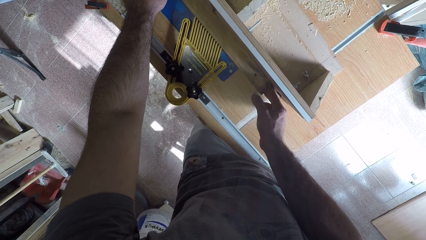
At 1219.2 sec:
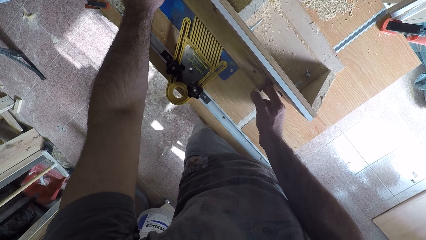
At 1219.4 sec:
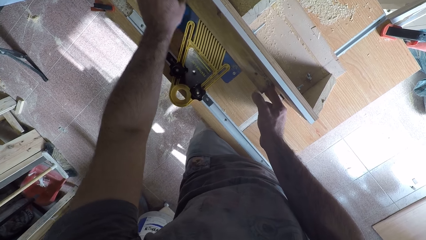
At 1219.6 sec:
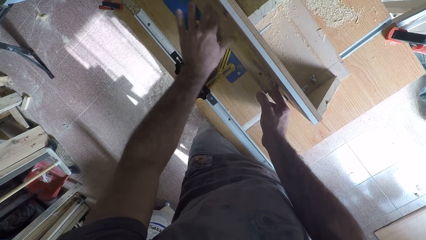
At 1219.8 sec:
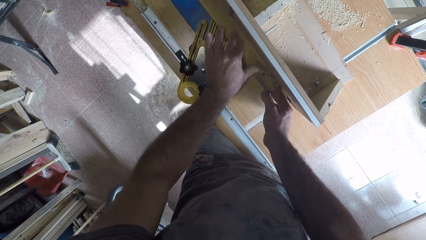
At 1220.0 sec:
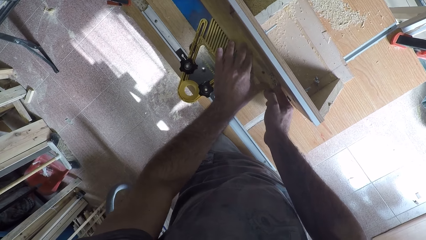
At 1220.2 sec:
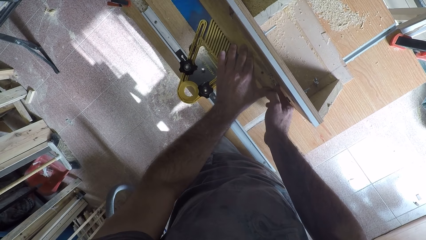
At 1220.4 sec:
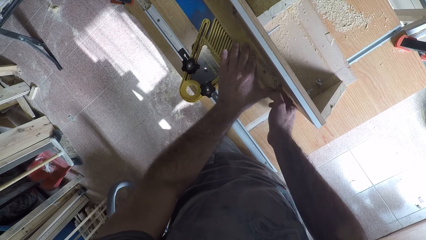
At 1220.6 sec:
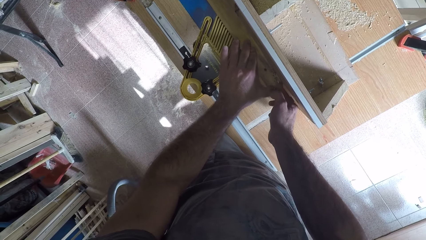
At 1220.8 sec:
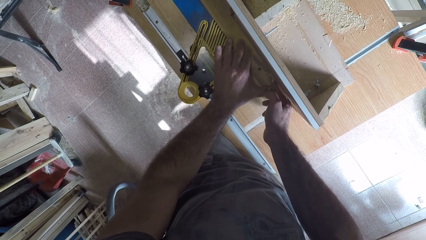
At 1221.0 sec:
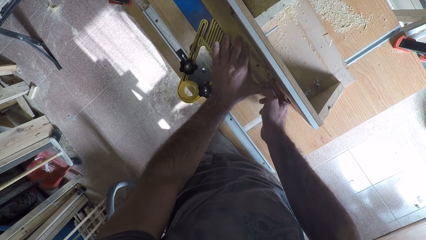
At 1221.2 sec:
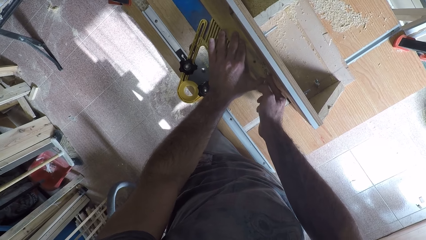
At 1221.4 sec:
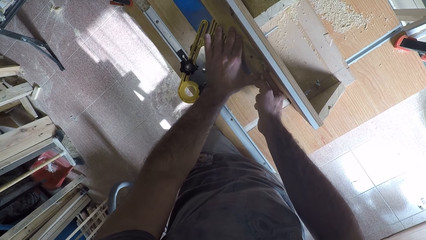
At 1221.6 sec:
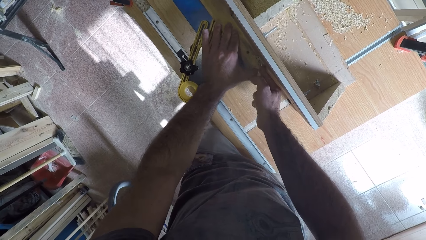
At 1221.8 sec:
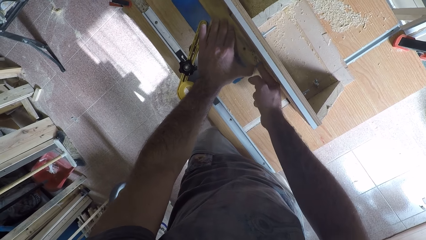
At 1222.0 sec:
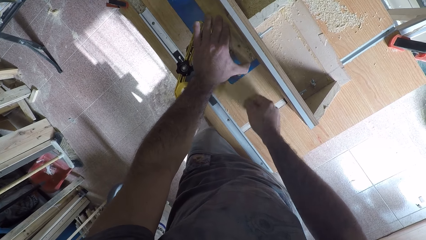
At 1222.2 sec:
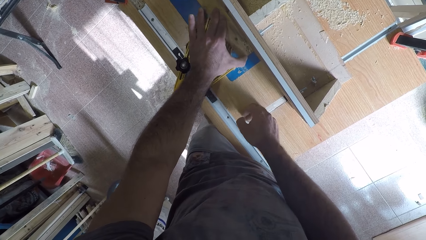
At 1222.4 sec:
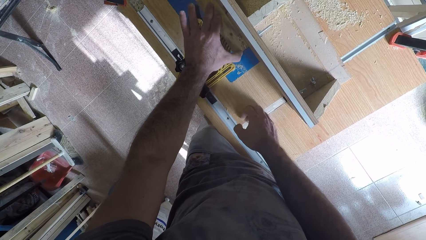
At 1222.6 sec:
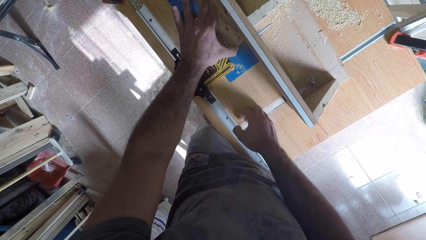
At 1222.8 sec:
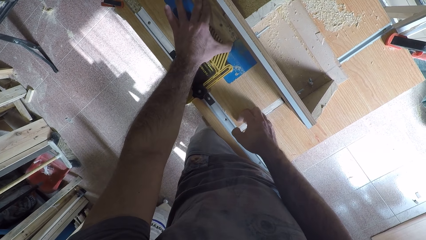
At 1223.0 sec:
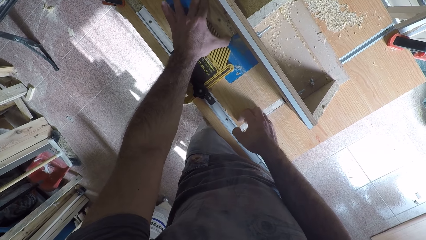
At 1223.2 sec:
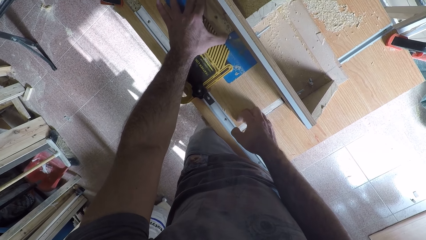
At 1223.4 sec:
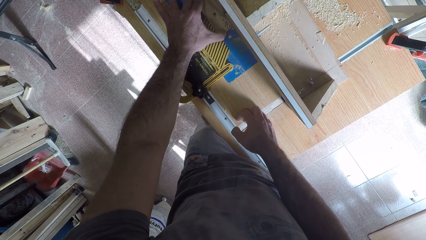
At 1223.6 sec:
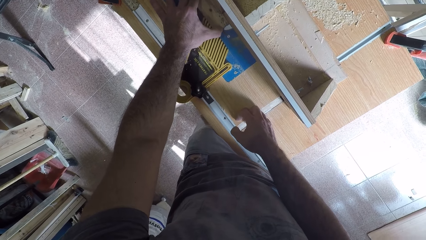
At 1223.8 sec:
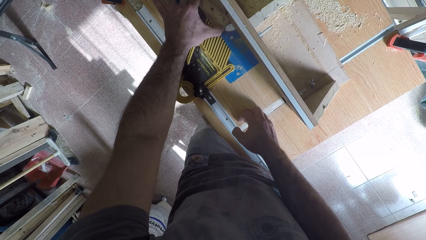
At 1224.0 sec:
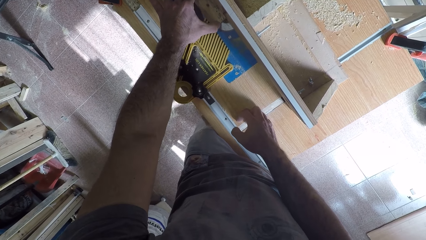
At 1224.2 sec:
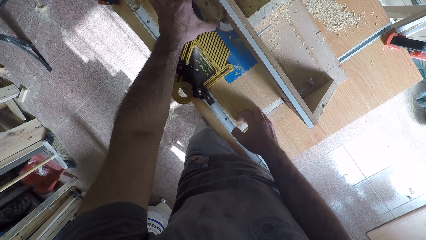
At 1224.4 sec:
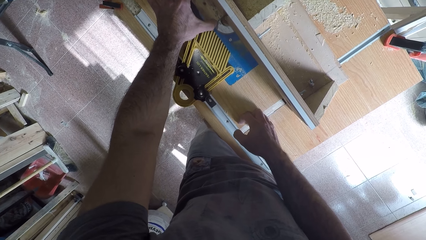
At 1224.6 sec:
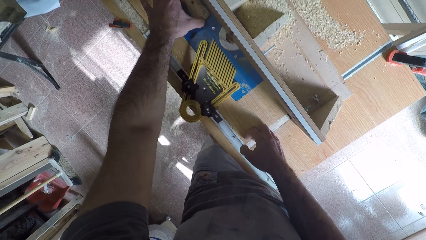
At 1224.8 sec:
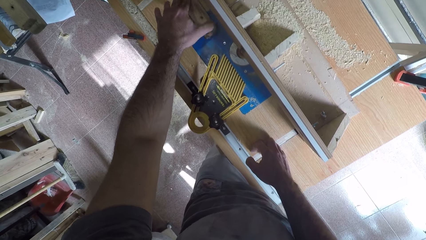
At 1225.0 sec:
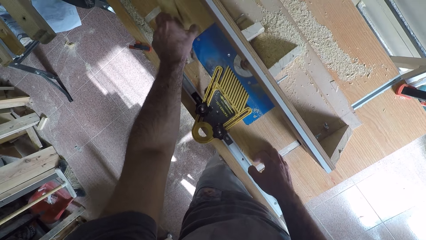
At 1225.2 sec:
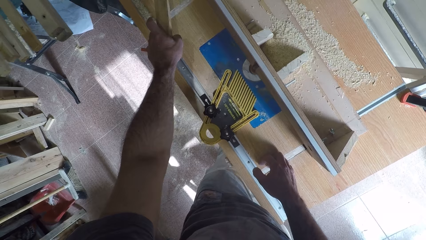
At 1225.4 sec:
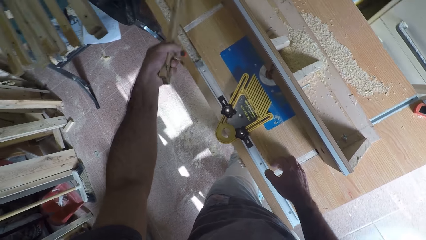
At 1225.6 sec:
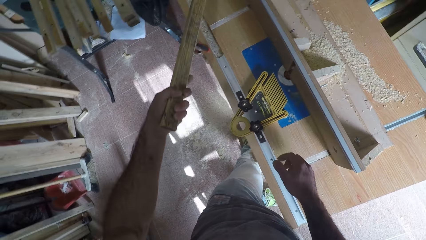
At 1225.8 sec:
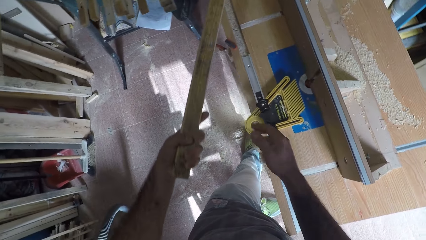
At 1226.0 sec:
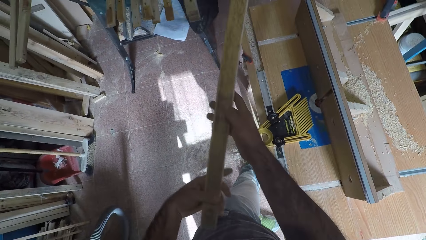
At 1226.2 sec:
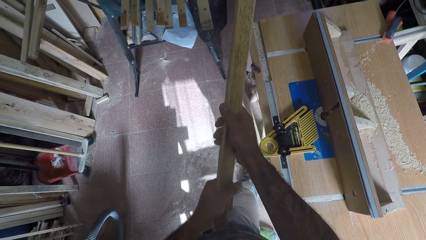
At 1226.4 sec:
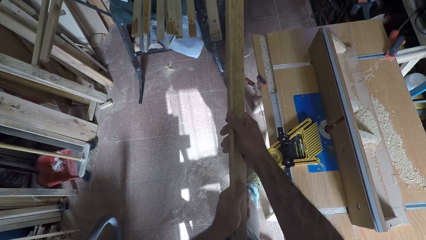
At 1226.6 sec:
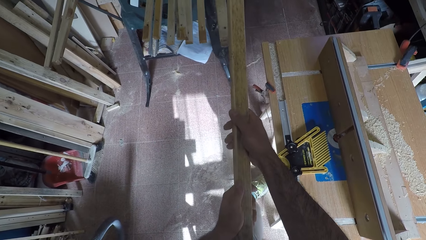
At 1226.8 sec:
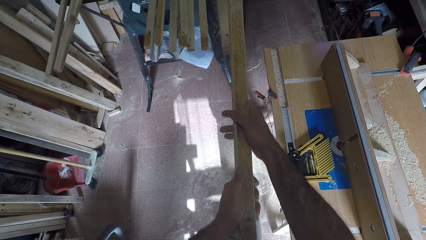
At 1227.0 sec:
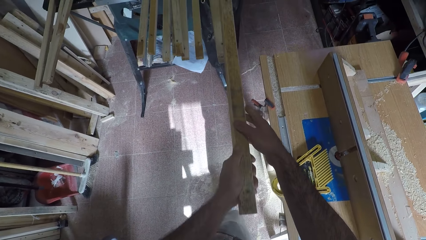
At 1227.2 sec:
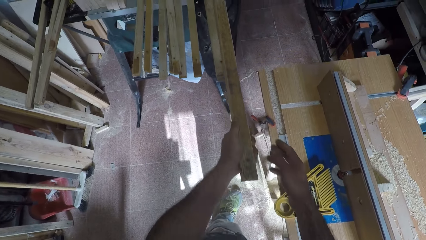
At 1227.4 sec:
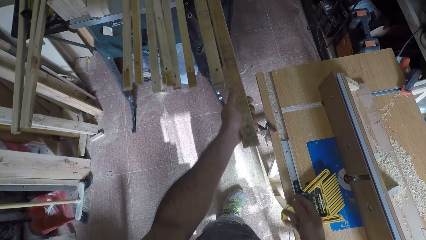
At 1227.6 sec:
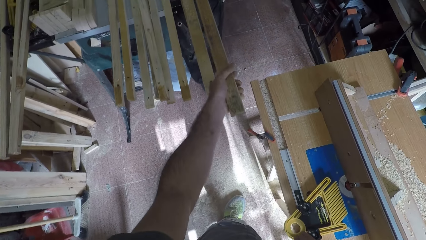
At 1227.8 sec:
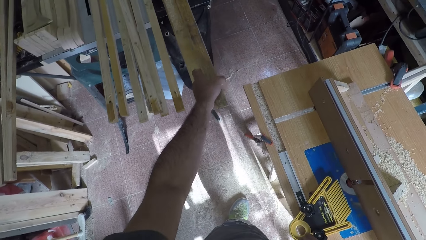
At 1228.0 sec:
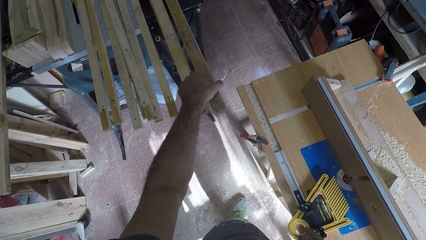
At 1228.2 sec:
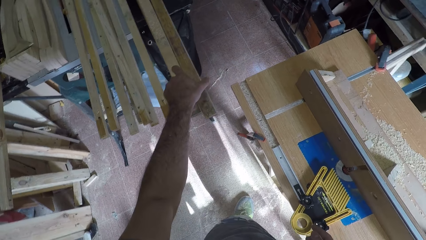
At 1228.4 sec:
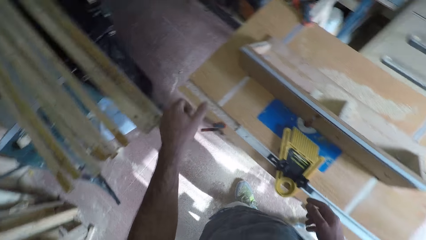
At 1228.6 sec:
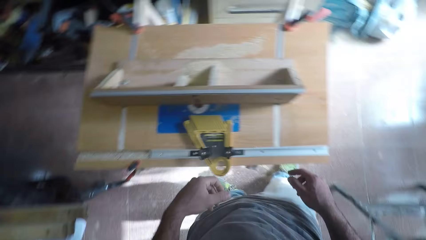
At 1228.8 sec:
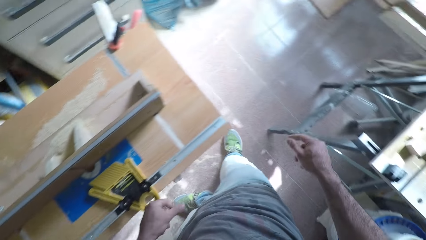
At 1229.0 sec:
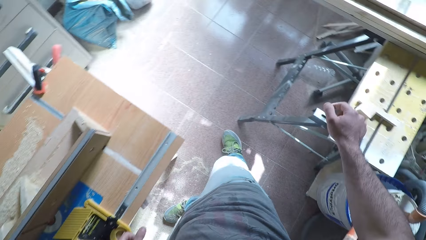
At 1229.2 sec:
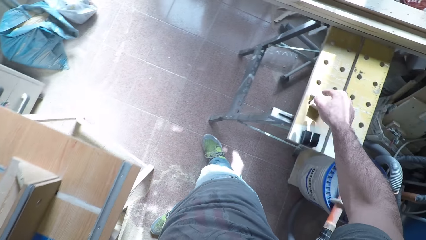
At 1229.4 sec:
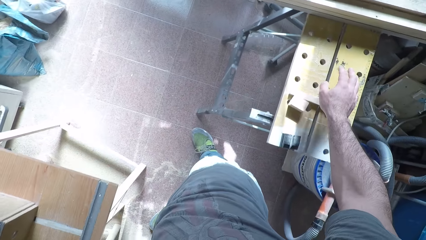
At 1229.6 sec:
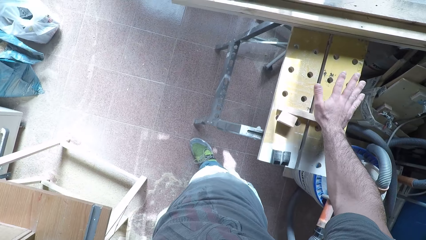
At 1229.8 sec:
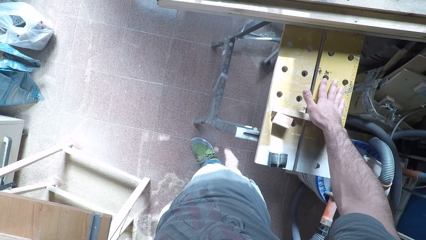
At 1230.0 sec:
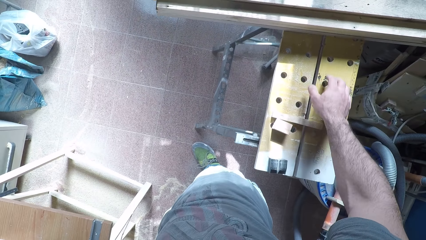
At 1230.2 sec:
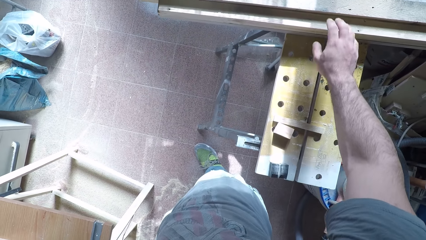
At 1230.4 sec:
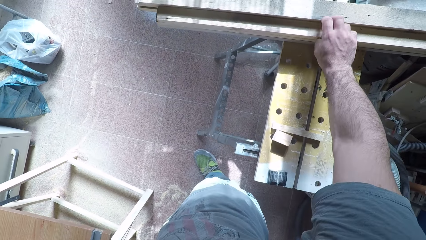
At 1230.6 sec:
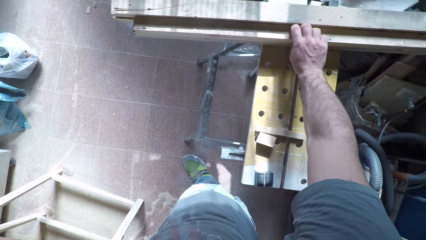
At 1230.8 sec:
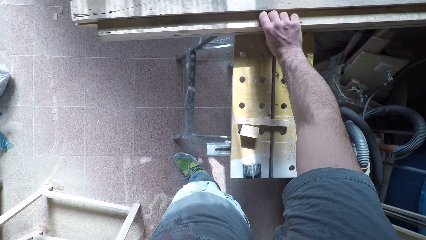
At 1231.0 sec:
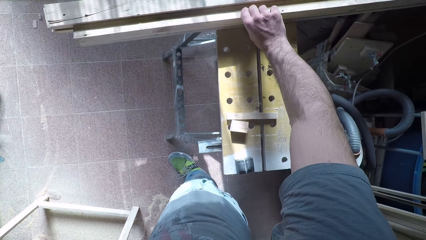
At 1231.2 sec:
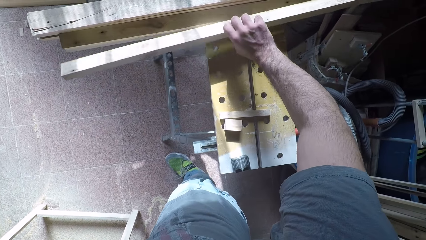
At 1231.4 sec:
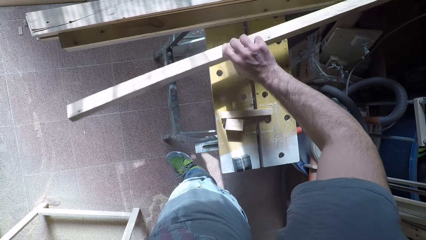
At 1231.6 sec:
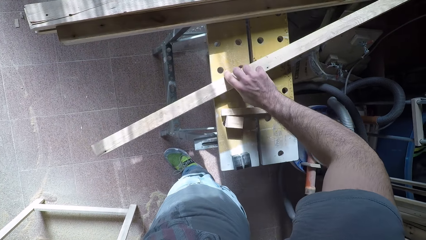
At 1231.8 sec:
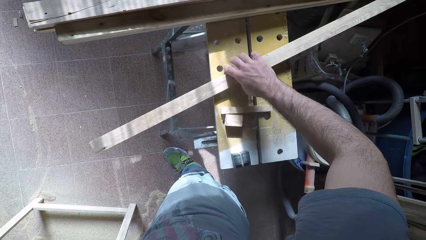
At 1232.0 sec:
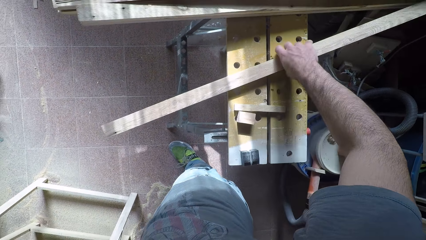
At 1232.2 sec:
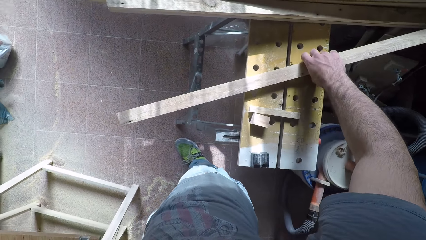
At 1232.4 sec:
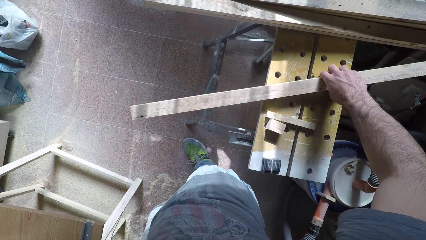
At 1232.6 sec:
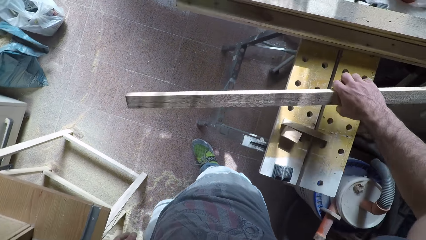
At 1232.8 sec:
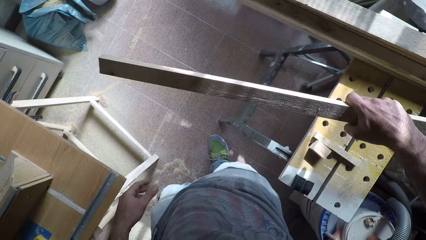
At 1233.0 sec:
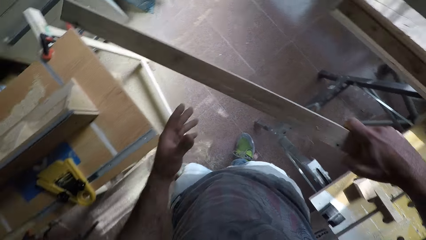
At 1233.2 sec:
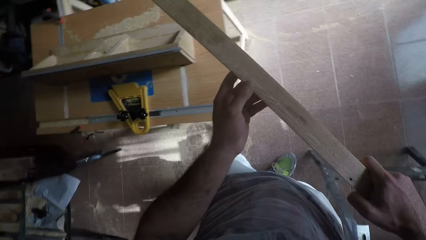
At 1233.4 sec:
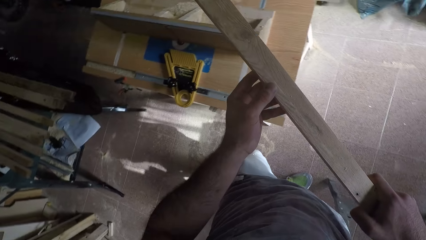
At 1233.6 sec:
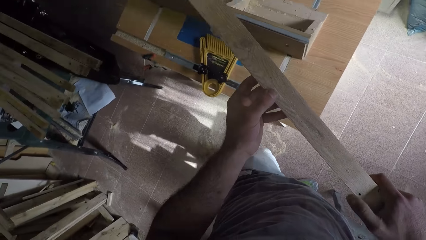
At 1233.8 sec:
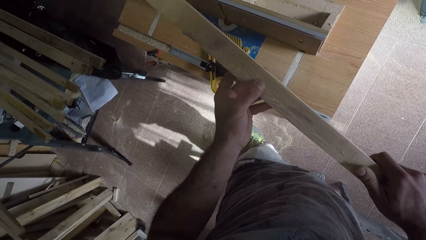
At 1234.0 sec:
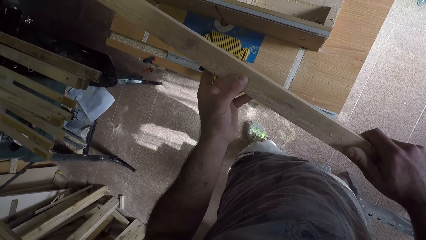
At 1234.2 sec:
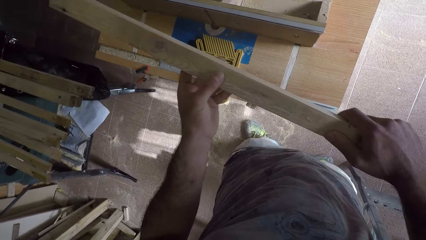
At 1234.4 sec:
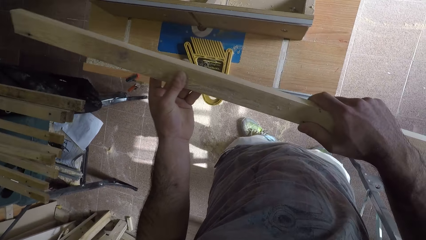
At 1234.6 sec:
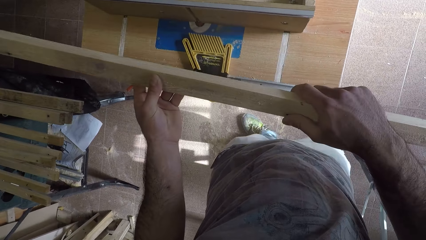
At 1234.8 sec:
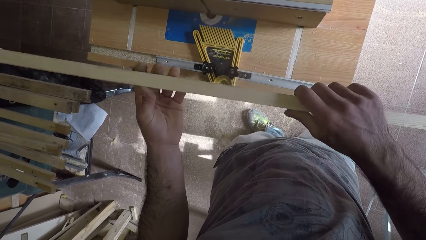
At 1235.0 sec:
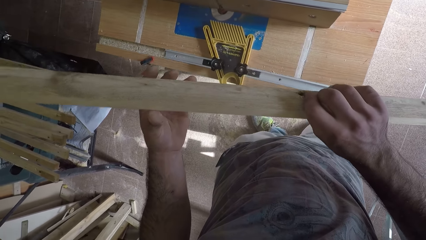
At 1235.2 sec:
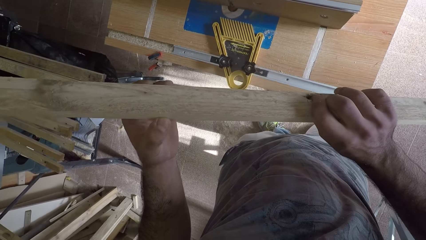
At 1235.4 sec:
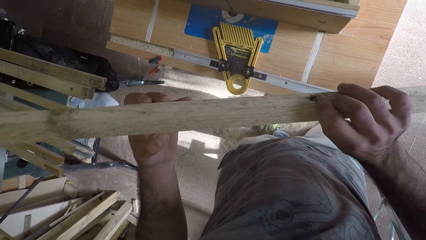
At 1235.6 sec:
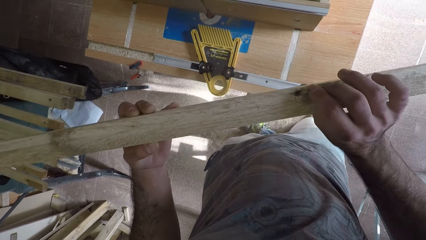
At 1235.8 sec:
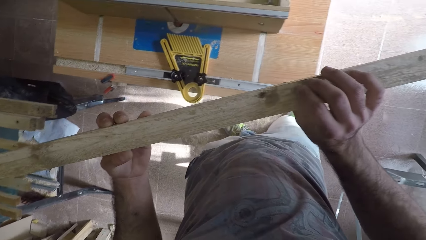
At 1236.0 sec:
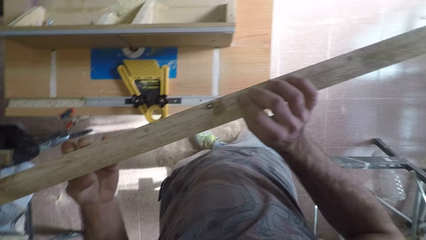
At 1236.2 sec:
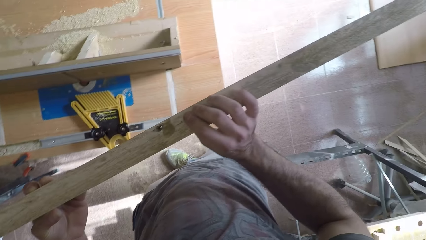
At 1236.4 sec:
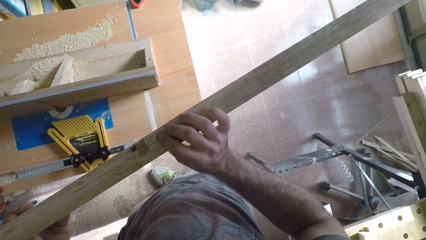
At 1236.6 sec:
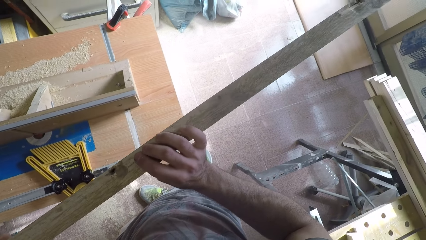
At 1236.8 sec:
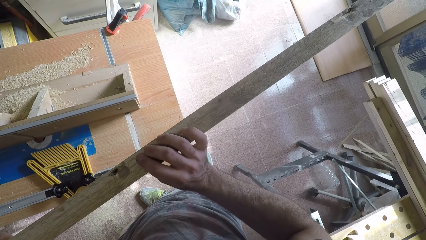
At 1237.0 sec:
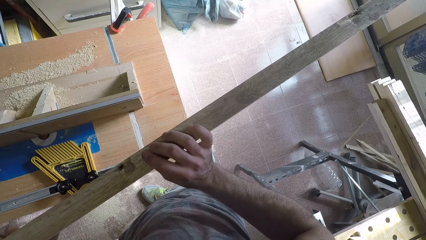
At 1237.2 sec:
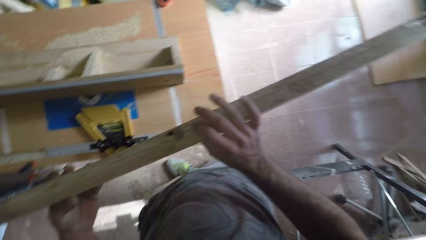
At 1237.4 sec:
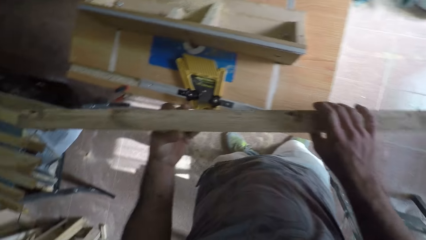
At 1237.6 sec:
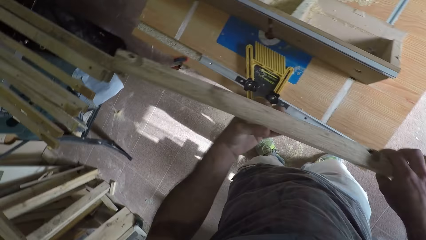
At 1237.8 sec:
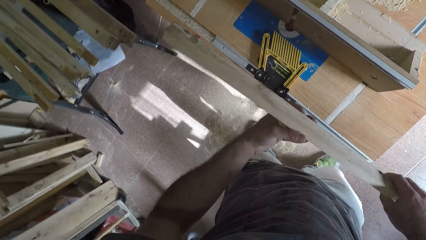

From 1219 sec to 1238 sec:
The camera wearer moves his left hand on the timber. He curves the timber. He places his right hand on the curving machine. He curves the timber. He picks up the wood off the circular saw machine with his left hand. He holds the timber. He stretches his left hand. He drops the wood with his left hand with the other woods on a table. He turns to his right. He taps a table or stand with his right hand. He stretches his hand. He picks up another wood with his right hand. He places the timber on the stand. He picks the timber. He turns to the curving machine. He holds the timber. He turns round the wood on his hands. He holds the timber.
